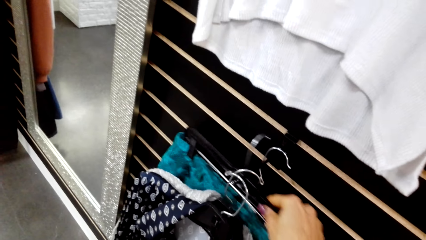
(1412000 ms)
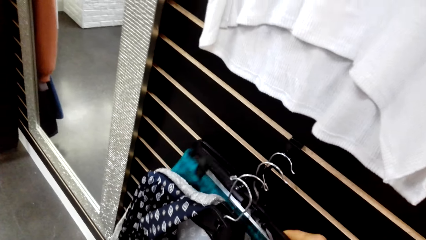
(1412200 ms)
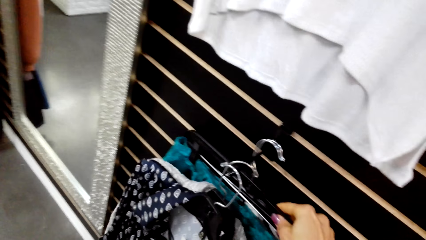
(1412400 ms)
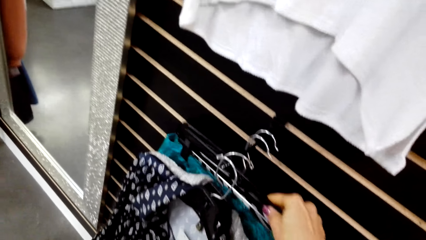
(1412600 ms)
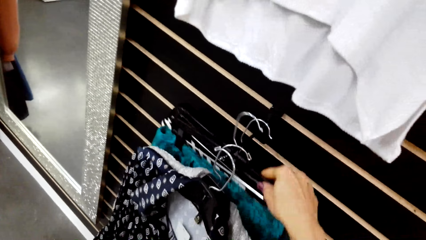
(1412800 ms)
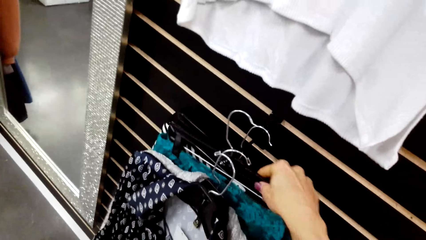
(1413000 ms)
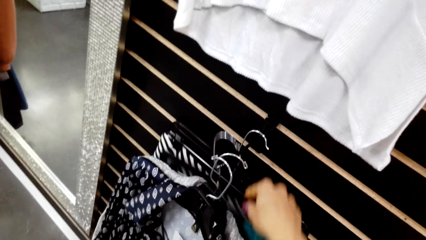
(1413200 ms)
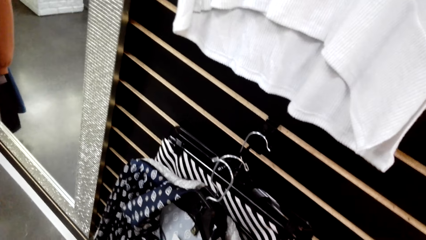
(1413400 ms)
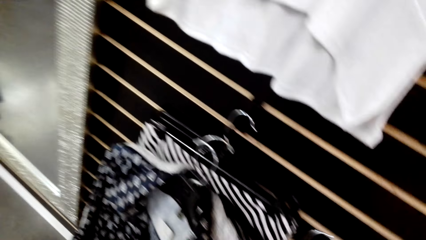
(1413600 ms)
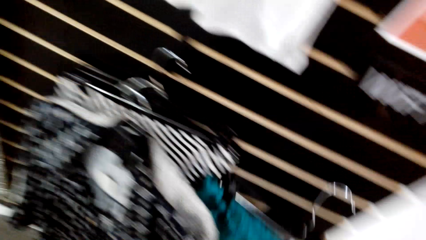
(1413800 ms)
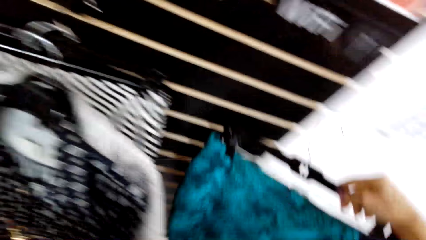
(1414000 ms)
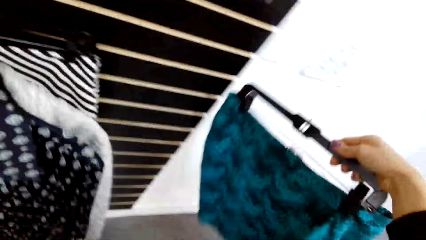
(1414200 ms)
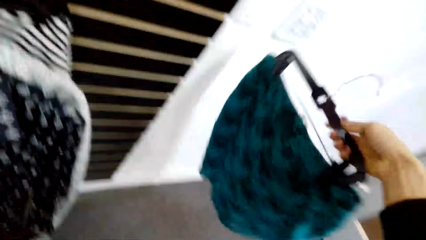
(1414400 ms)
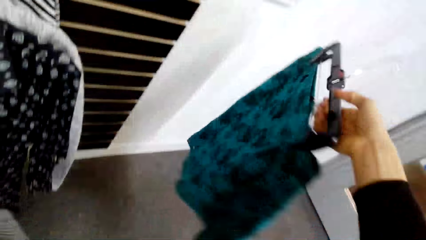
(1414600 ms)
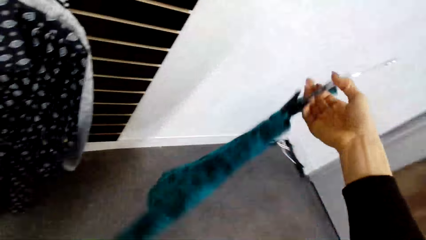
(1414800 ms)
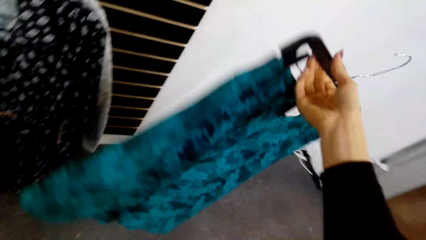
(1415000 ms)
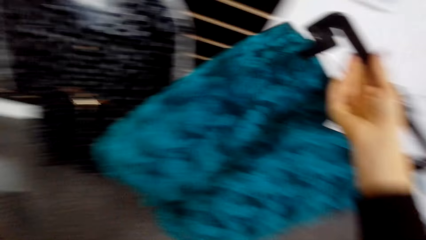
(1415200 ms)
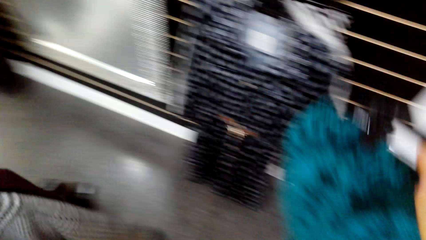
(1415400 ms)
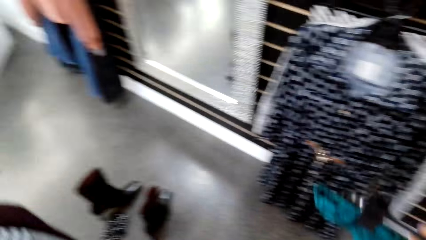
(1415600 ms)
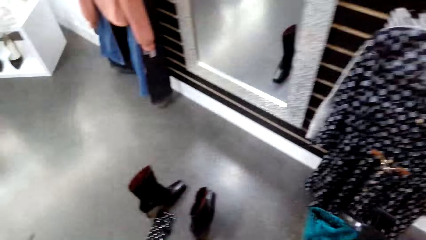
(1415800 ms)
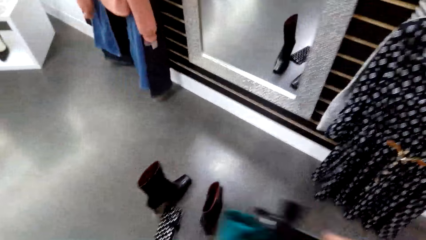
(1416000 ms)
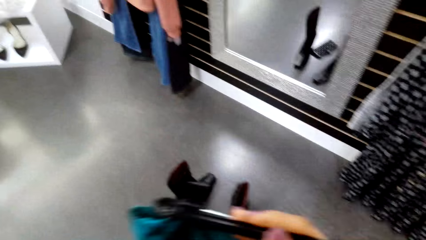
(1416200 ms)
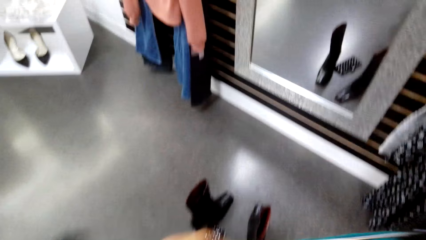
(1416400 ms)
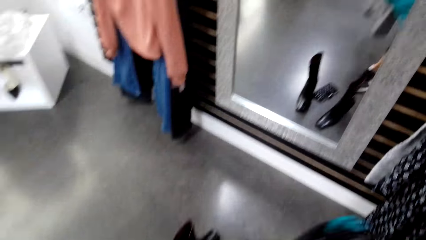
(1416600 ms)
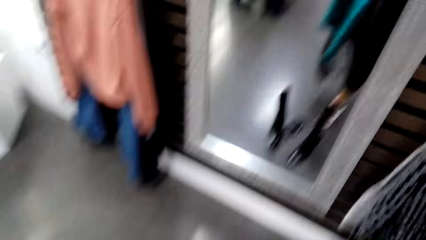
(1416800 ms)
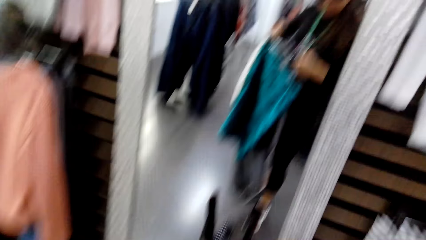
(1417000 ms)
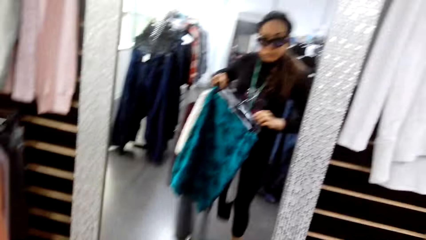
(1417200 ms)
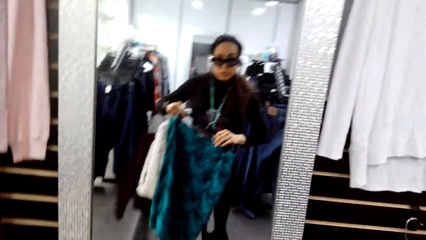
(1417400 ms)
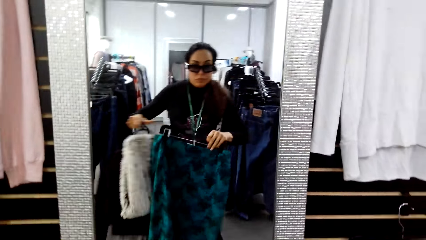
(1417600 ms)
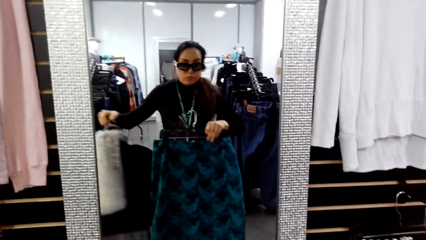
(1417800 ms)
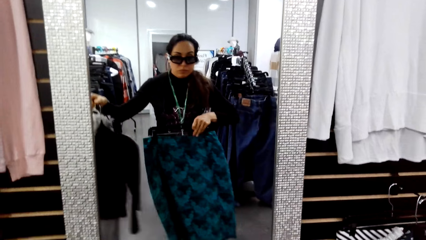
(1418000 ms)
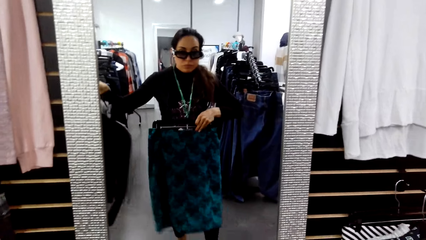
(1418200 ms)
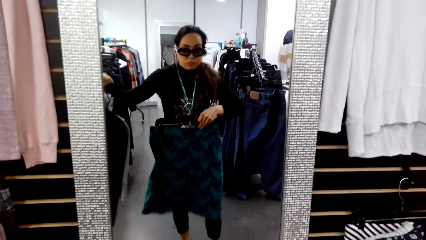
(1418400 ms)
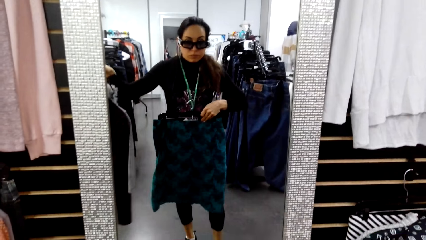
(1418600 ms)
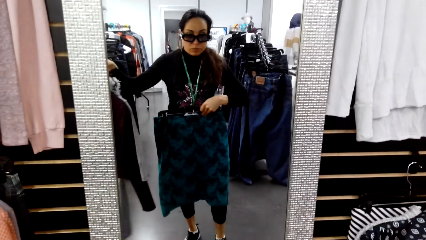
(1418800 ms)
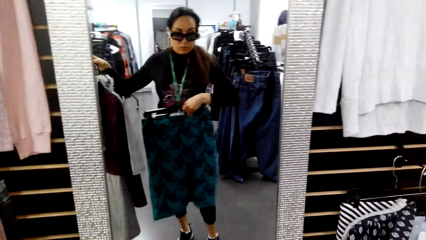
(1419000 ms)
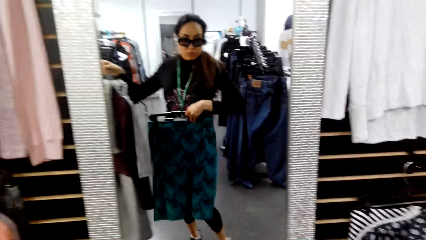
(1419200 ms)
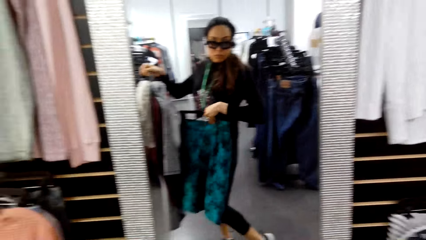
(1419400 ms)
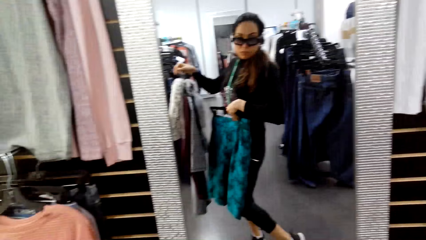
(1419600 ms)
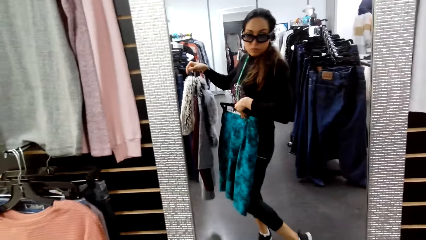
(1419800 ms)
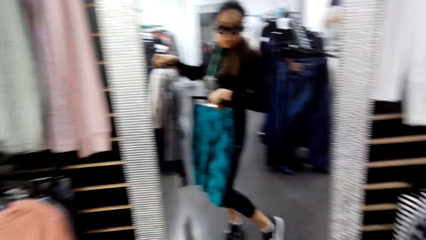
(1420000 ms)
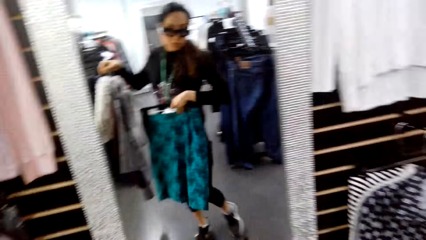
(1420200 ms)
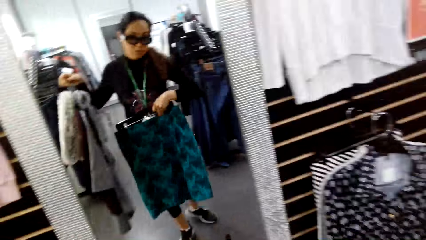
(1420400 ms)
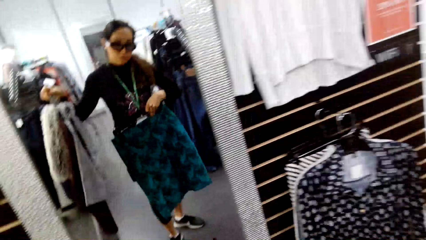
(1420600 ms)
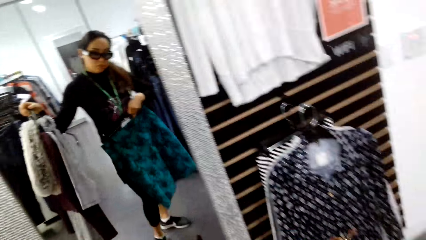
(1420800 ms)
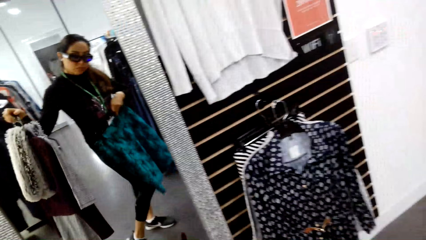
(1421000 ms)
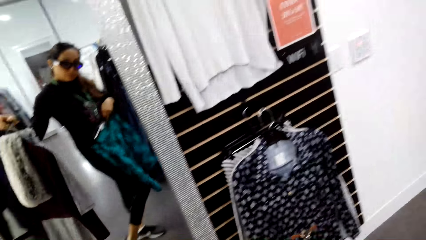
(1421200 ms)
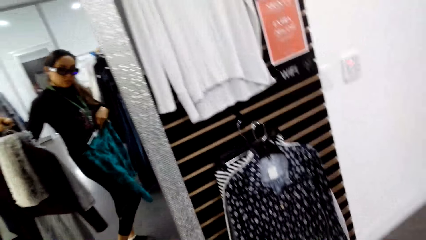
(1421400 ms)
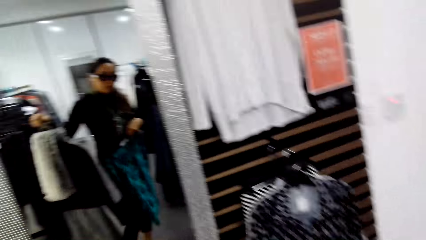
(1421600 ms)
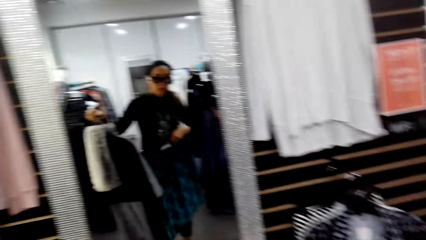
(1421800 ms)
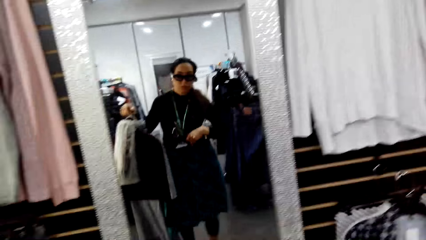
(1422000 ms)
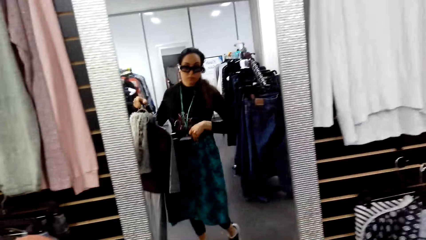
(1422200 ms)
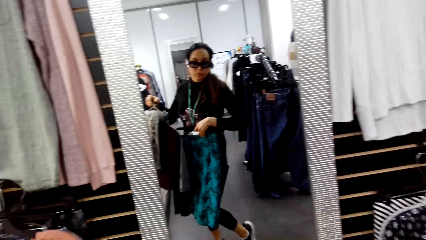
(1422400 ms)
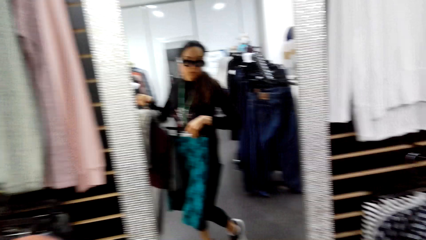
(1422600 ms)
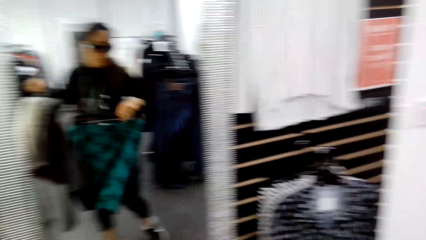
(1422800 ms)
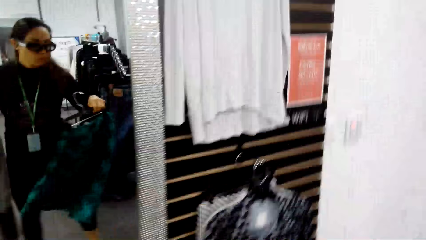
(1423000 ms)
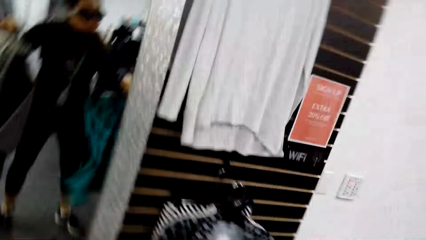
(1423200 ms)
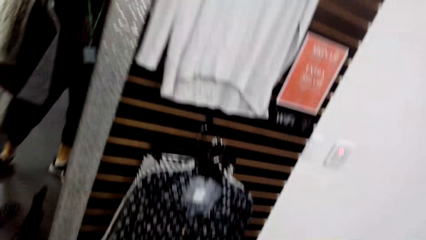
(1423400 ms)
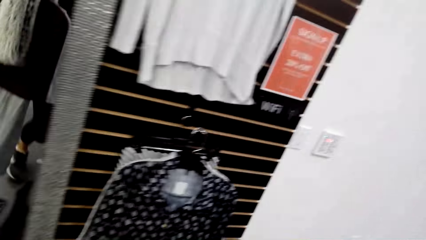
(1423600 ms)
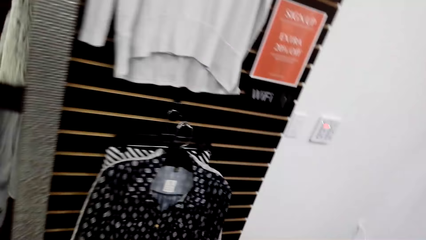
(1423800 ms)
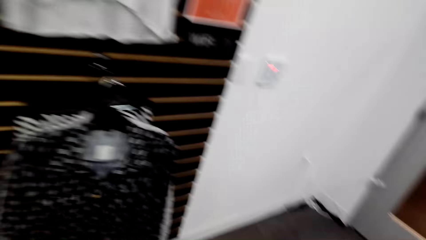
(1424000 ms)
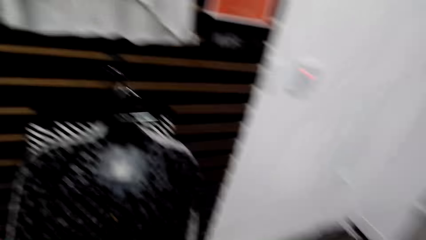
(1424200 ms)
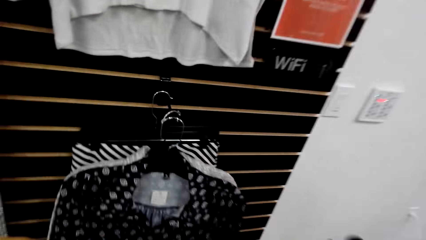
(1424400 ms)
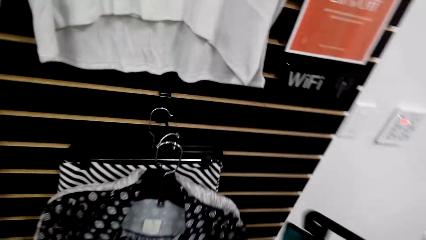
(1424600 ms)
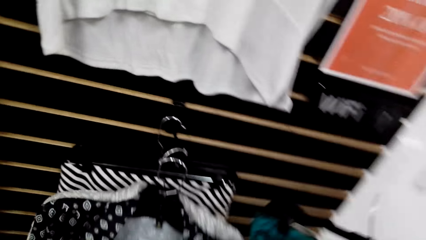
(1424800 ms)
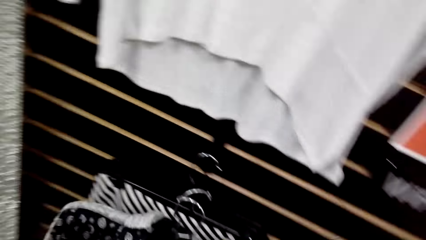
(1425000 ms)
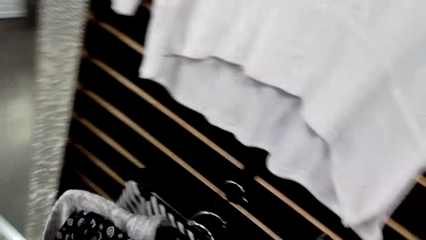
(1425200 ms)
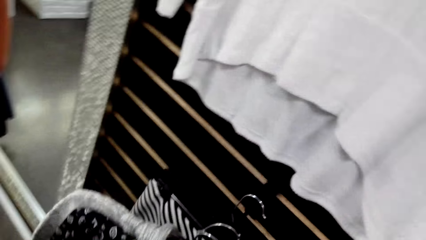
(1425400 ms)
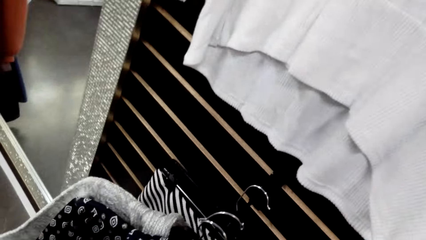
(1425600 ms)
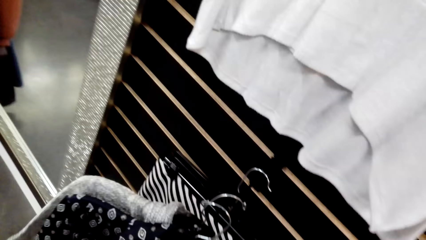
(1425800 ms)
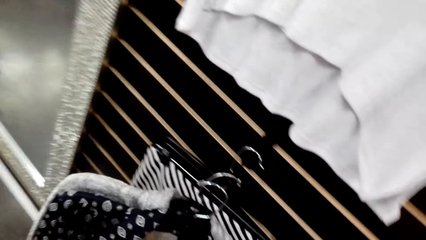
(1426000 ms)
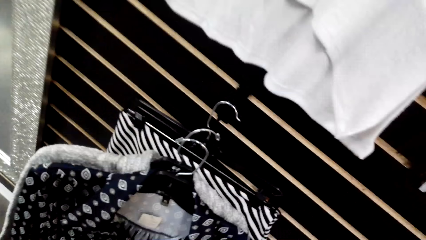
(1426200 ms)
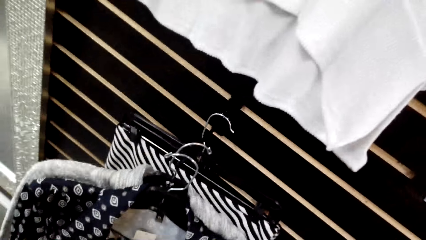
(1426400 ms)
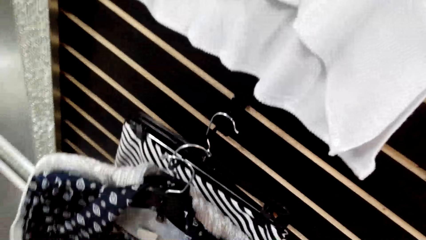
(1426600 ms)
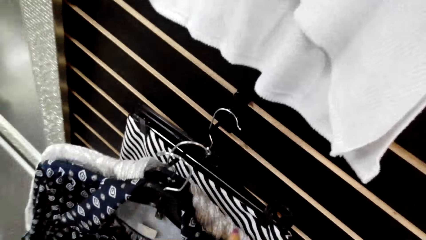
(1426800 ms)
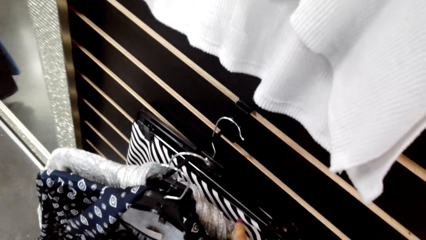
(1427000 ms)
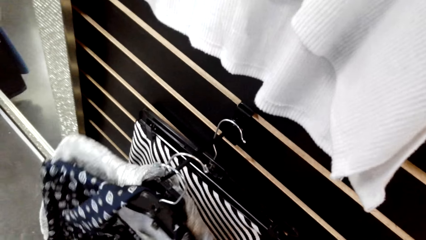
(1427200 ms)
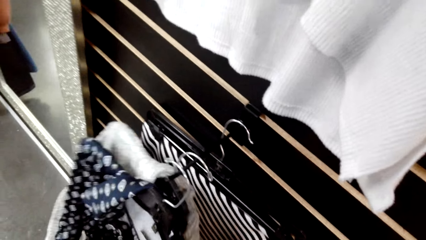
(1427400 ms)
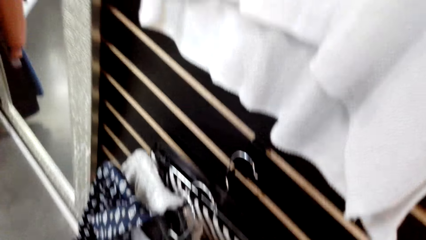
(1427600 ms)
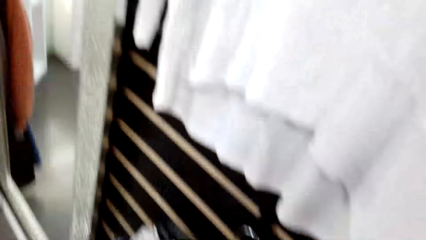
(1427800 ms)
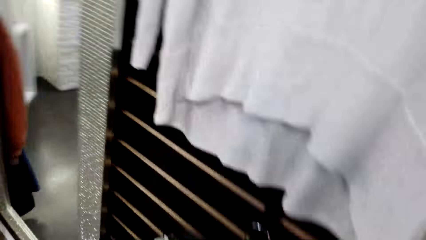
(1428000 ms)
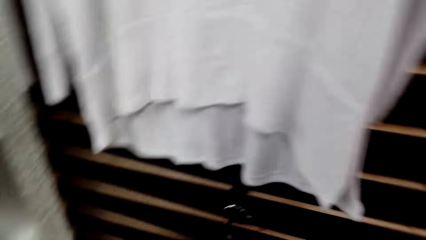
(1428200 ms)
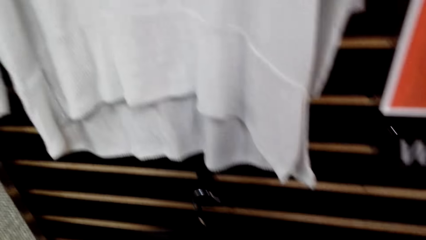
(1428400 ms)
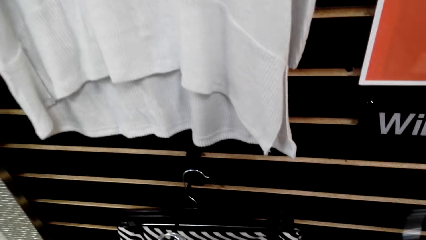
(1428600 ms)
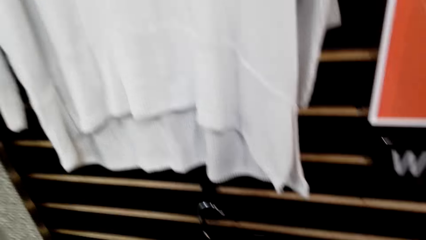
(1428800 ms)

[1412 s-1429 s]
The camera wearer picks a skirt. They try the cloth on. They walk. They look at the skirt on a mirror. They hang the cloth on the display rack. A person sits in the supermarket.
